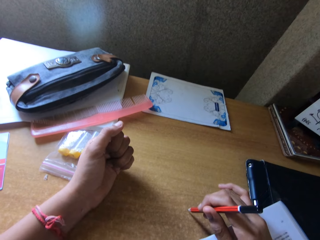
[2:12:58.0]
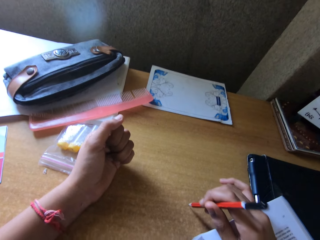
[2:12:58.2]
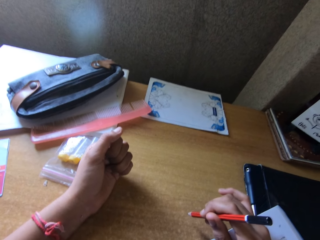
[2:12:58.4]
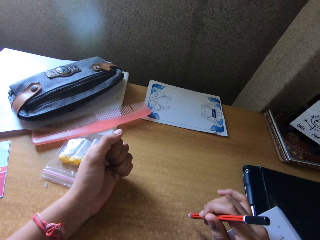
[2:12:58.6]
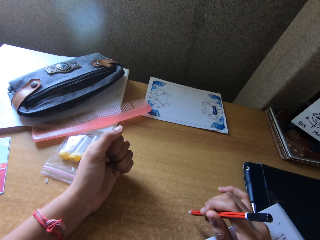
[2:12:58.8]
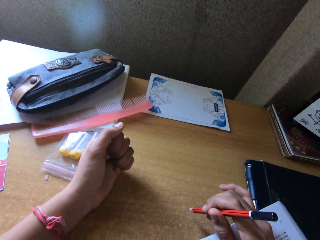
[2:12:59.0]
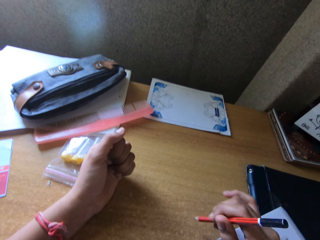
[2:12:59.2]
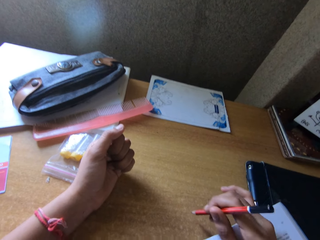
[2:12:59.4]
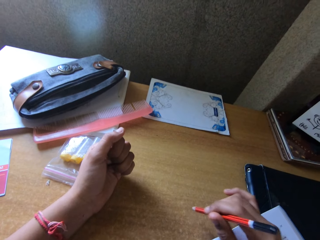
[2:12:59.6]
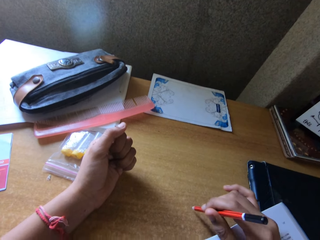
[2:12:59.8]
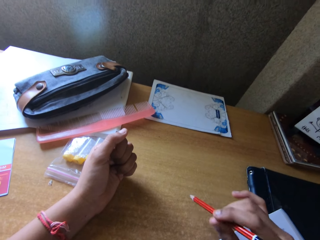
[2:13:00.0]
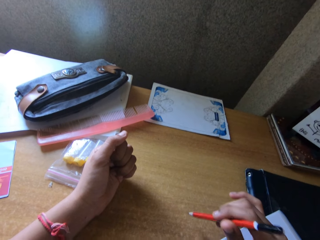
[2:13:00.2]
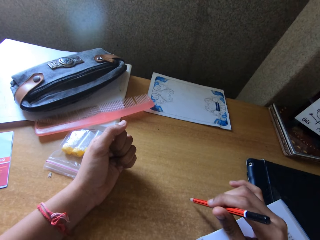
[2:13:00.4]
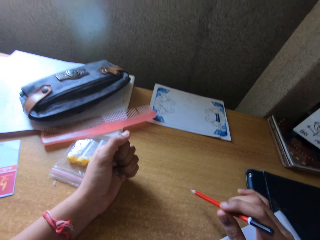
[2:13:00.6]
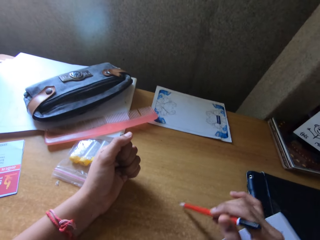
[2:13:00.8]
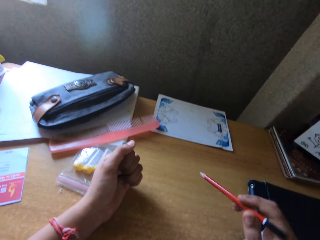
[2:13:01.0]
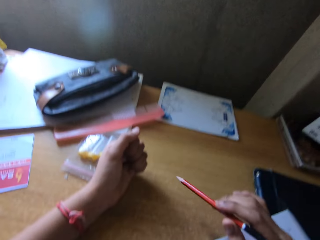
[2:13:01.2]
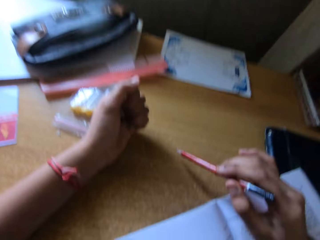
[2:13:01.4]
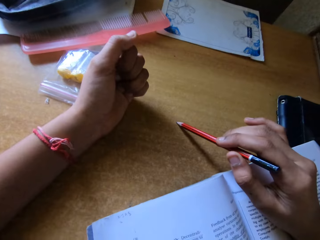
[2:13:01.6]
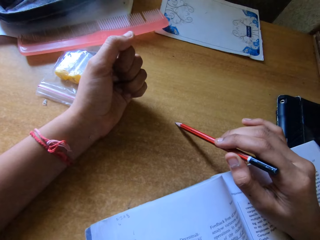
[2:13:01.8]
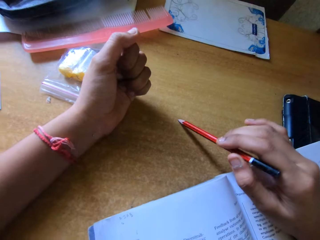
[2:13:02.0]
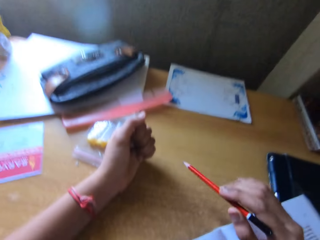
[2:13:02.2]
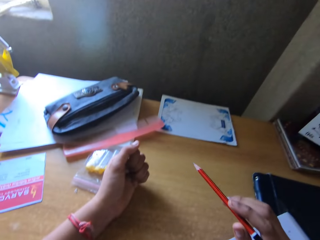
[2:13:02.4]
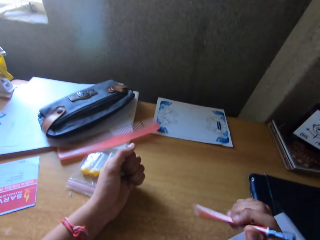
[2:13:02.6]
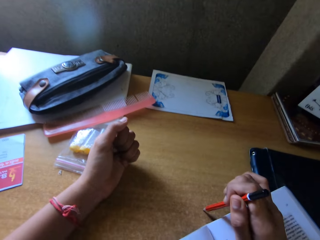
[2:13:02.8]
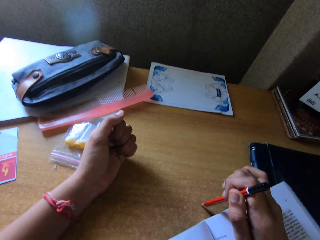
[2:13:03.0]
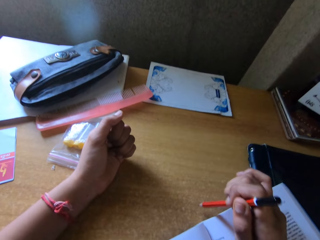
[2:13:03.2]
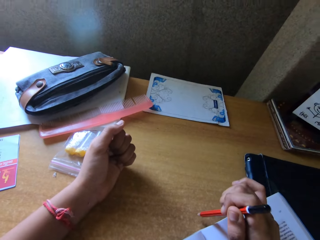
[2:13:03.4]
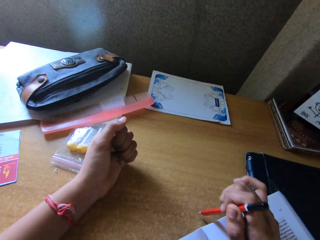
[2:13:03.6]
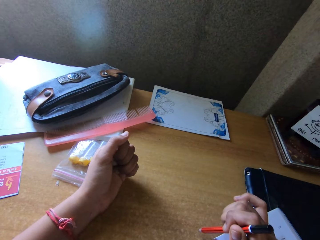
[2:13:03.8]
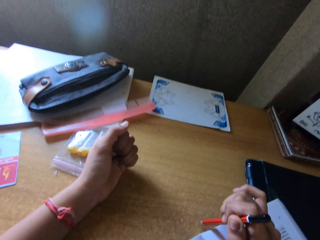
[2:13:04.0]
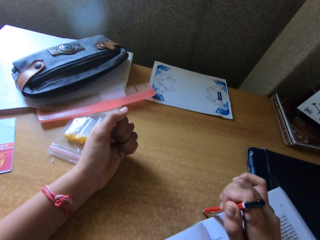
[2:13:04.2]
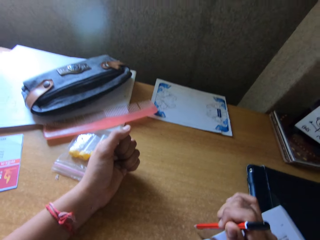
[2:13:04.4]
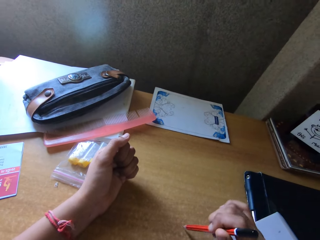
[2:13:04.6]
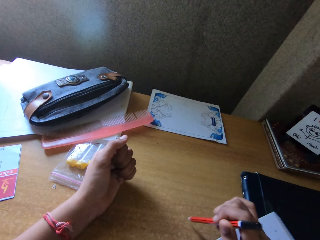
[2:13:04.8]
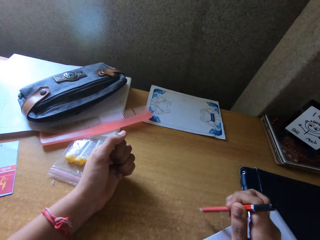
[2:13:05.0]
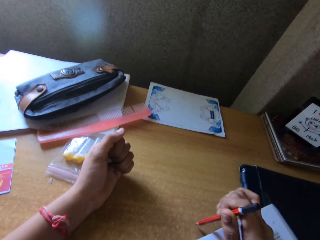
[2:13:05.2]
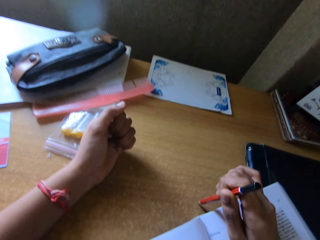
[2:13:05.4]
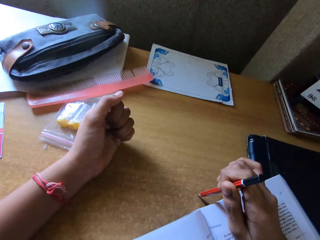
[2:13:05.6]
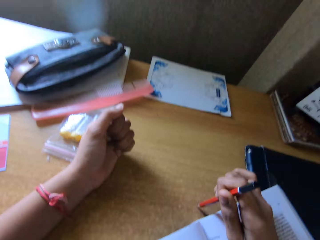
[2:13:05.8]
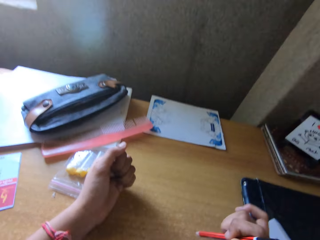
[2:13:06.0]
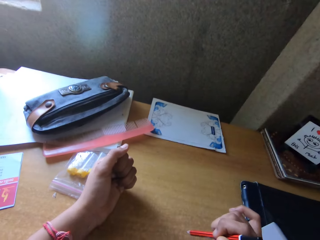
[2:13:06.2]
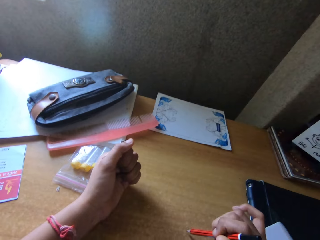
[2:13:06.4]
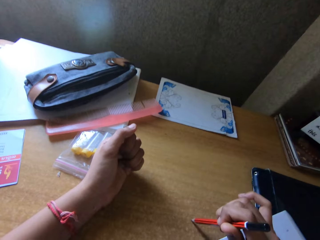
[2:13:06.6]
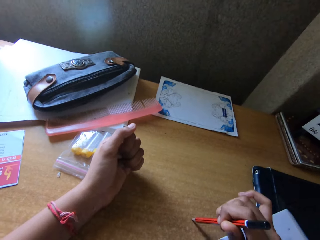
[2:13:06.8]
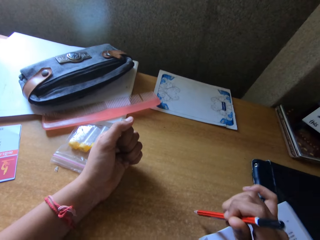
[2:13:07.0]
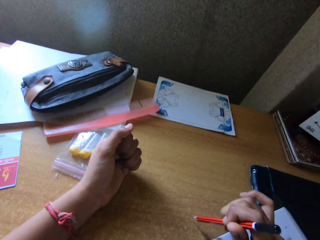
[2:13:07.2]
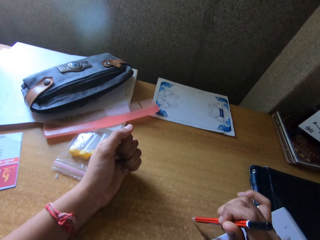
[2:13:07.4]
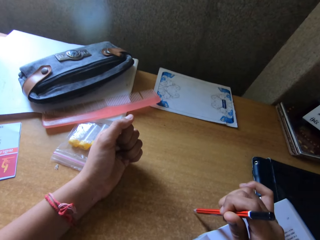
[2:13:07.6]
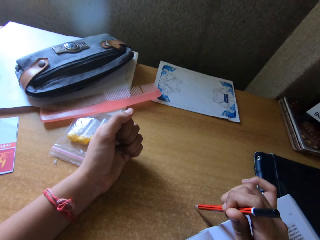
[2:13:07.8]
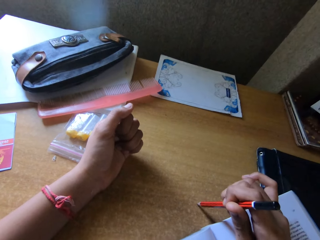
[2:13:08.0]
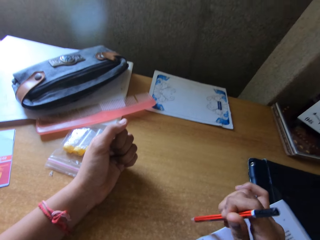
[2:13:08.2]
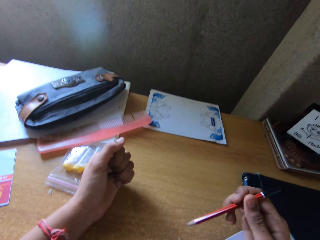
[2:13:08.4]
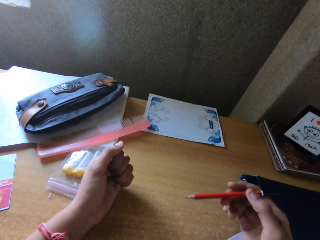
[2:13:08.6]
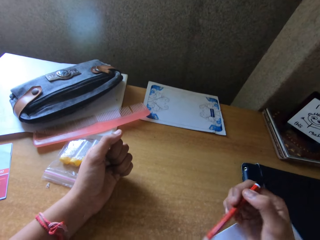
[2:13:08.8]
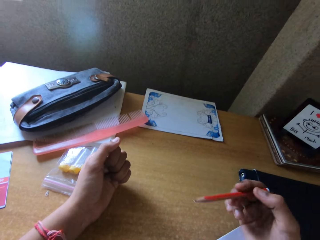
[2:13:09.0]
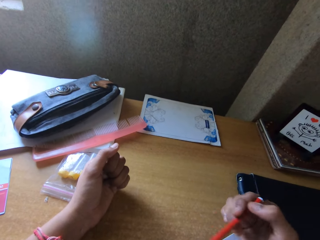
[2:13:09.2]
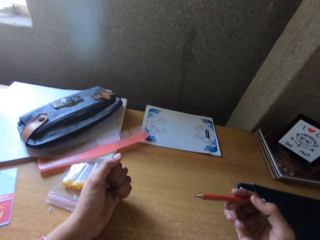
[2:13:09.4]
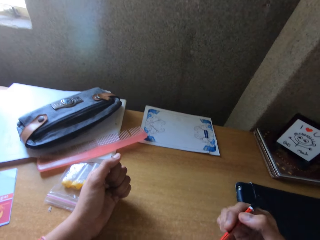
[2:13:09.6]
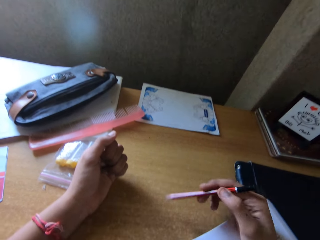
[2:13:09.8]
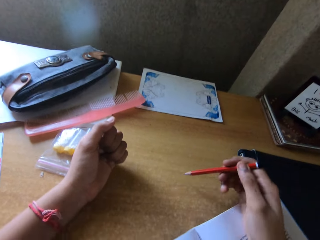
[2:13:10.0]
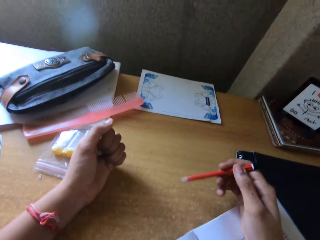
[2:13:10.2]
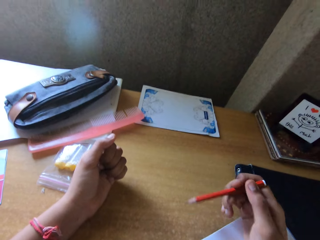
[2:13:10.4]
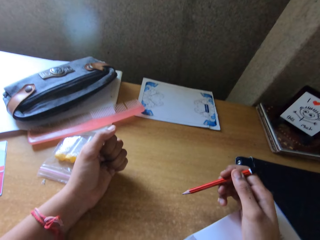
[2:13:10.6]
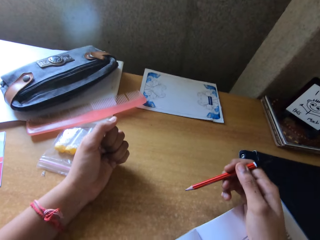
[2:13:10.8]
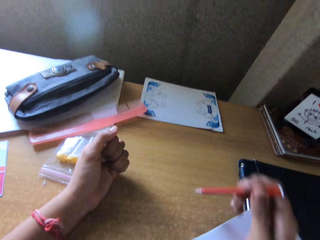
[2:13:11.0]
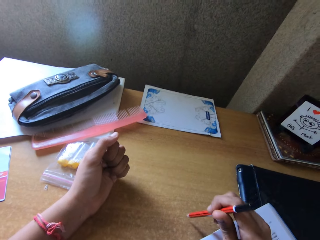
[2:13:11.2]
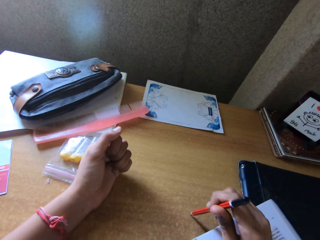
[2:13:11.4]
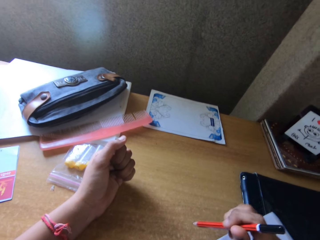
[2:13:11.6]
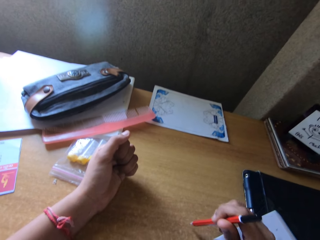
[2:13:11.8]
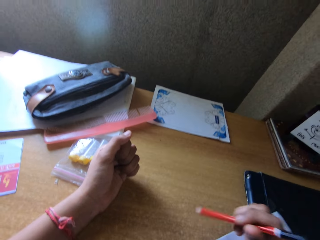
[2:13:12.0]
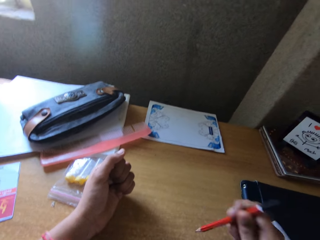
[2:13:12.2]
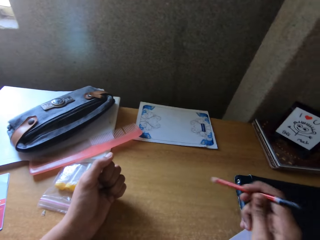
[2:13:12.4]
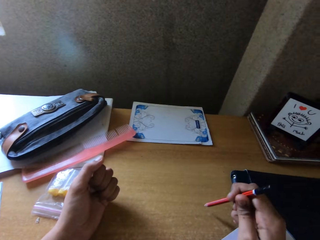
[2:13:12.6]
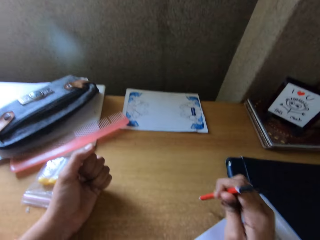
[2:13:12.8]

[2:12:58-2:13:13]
The camera wearer moves the hand.

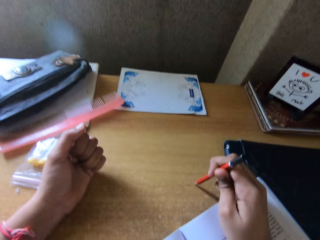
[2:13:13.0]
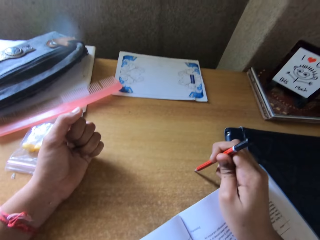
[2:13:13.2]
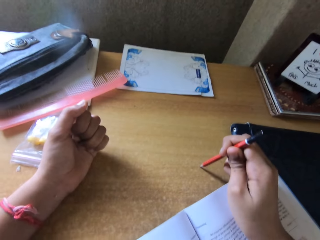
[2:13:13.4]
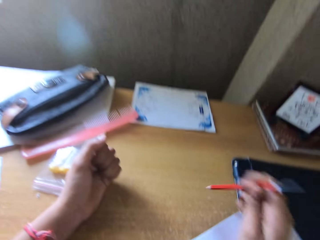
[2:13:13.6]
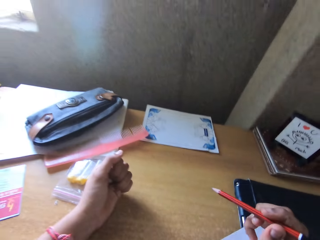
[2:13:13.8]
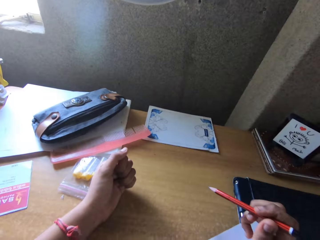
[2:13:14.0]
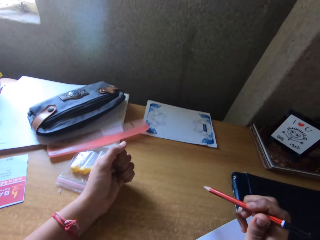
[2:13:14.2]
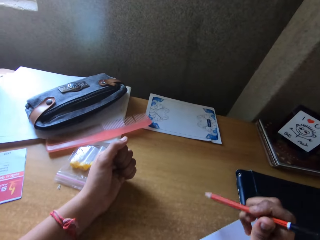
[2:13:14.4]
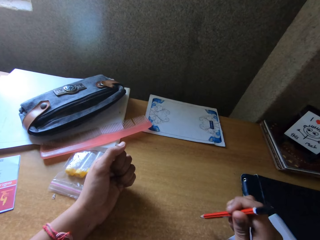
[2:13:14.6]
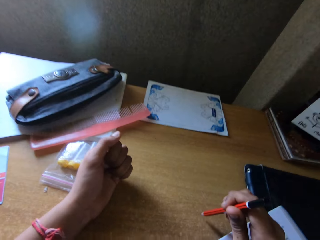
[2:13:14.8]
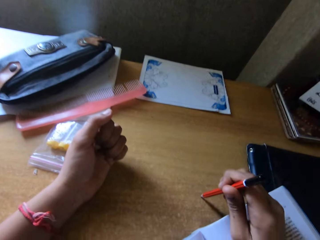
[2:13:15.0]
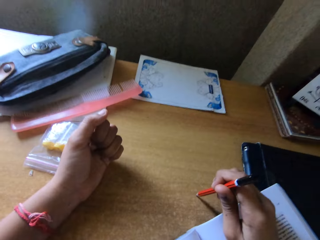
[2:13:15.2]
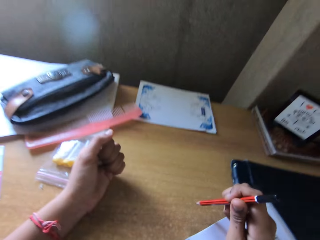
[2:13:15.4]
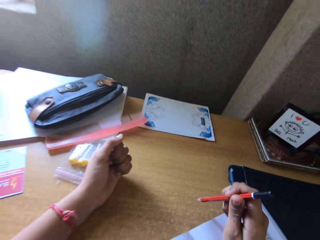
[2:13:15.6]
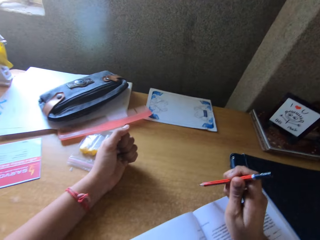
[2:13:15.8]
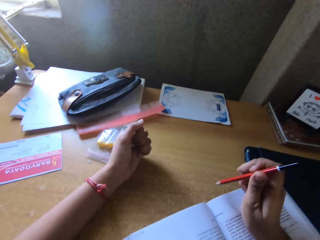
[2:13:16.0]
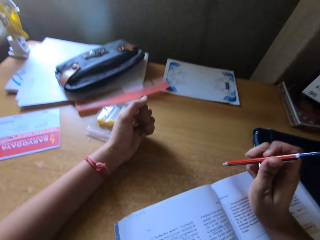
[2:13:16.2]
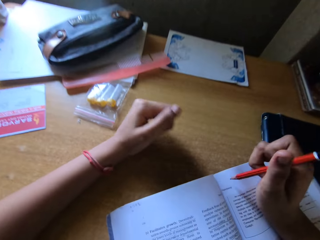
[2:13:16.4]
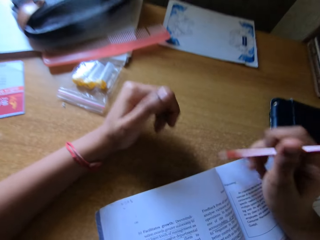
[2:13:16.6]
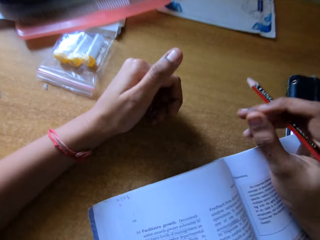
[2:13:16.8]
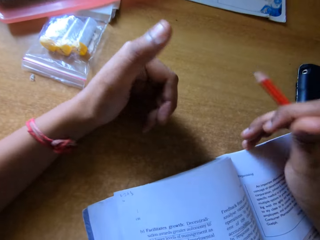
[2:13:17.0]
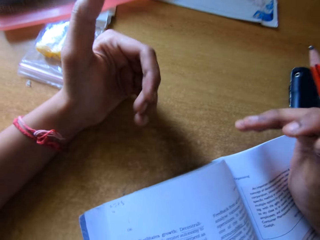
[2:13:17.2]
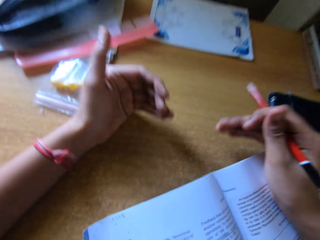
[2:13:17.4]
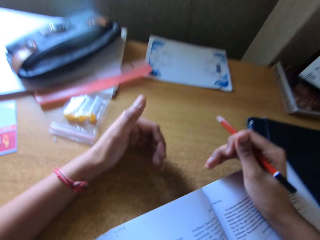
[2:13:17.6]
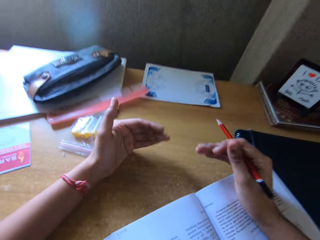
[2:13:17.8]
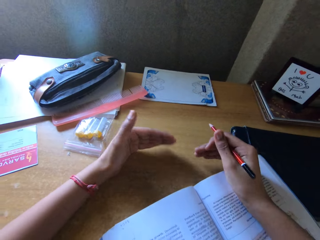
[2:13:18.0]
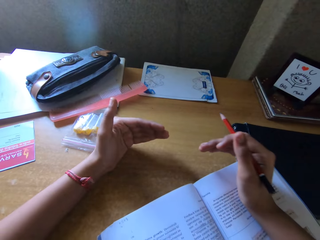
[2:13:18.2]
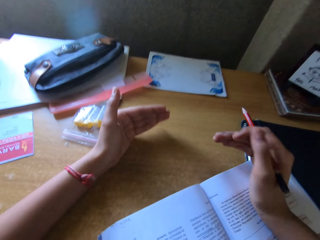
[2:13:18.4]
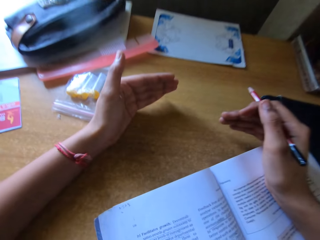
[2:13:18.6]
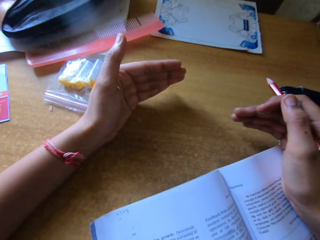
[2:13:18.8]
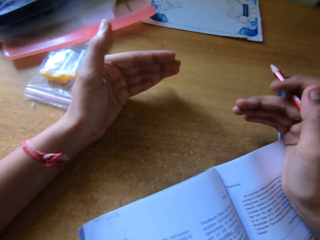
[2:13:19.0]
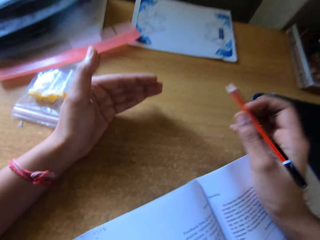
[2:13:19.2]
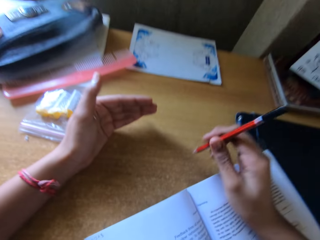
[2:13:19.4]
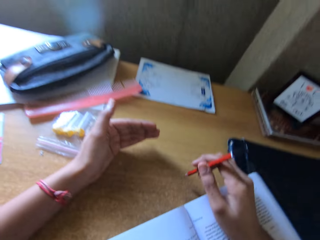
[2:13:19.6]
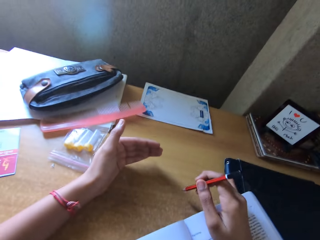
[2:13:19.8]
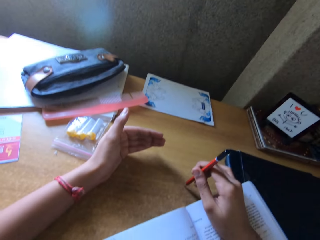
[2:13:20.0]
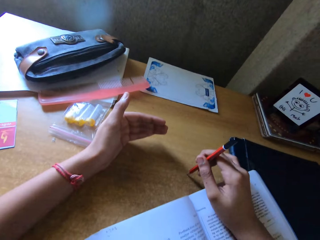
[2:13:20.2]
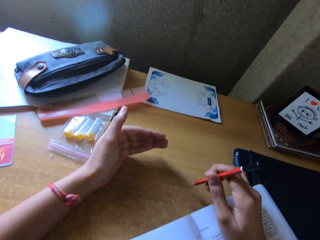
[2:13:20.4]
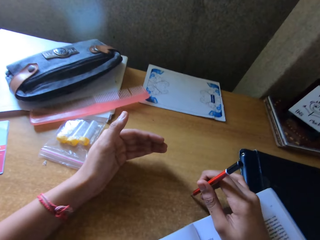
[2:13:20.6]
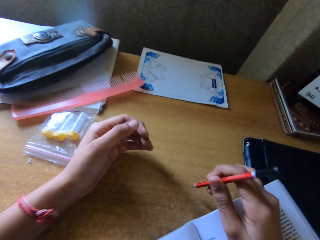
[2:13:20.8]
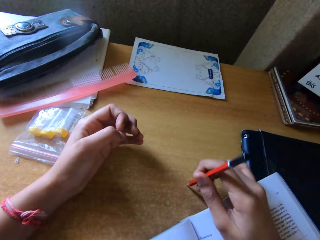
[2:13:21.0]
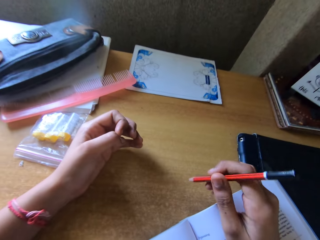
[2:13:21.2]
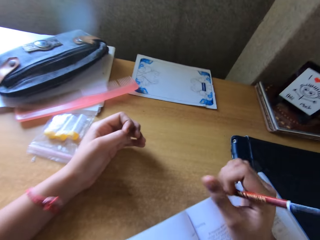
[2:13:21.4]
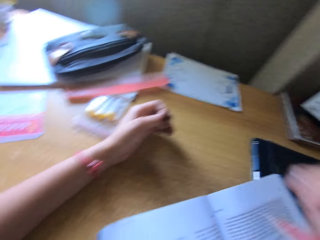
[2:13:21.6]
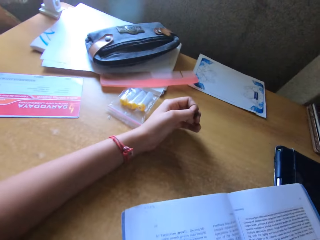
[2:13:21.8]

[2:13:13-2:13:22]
The camera wearer moves the hands. They tap the pencil on the table.
